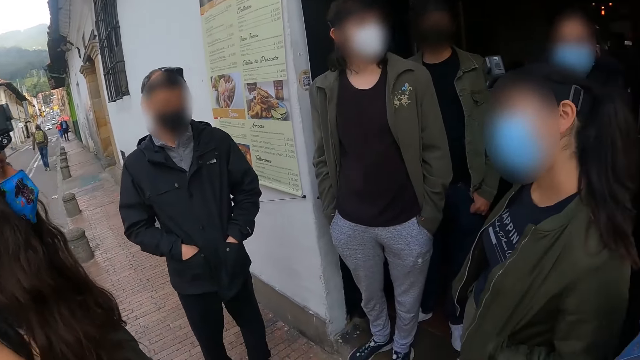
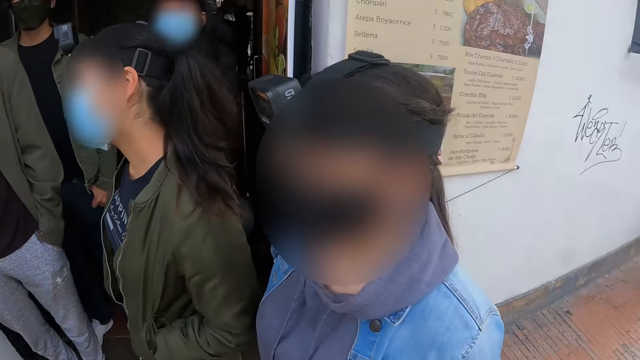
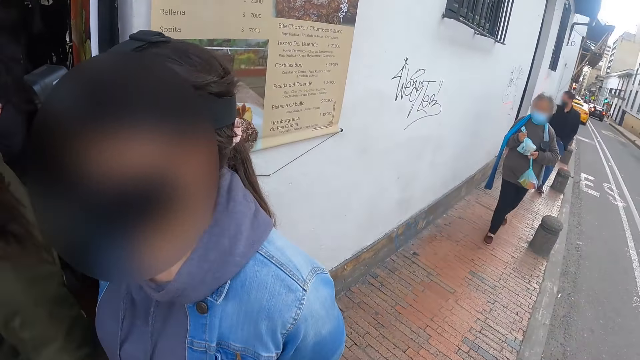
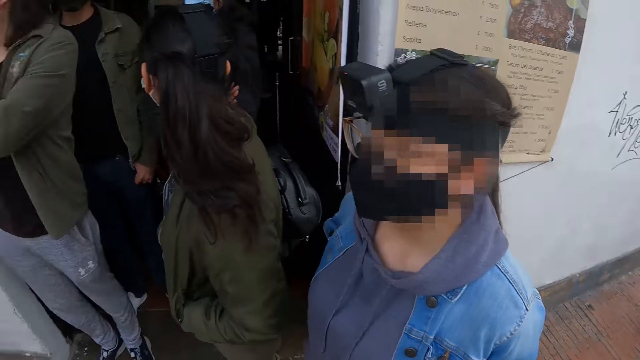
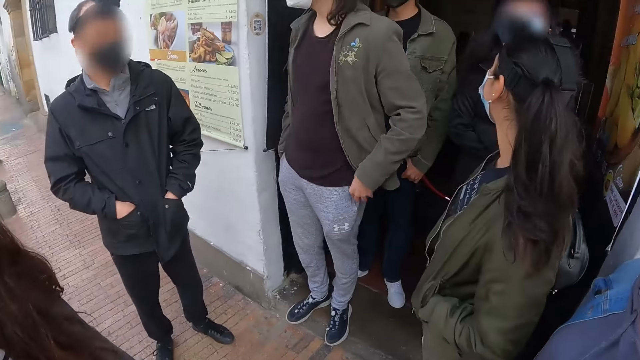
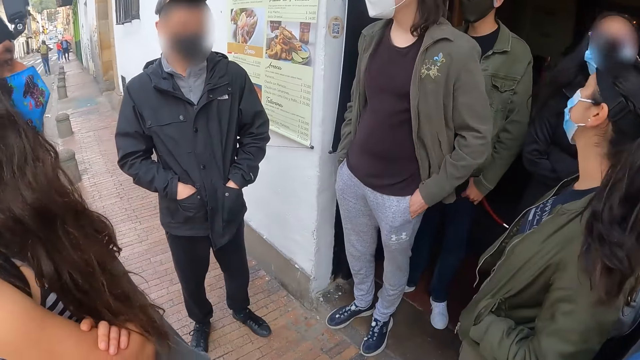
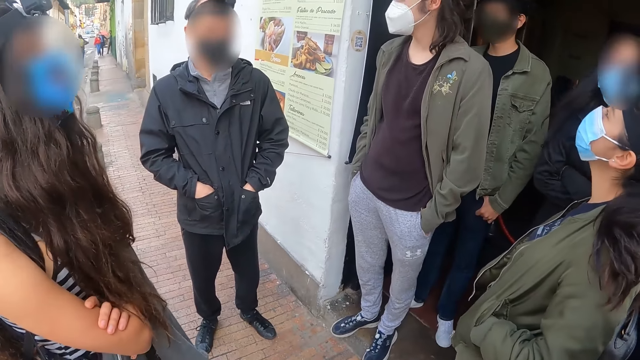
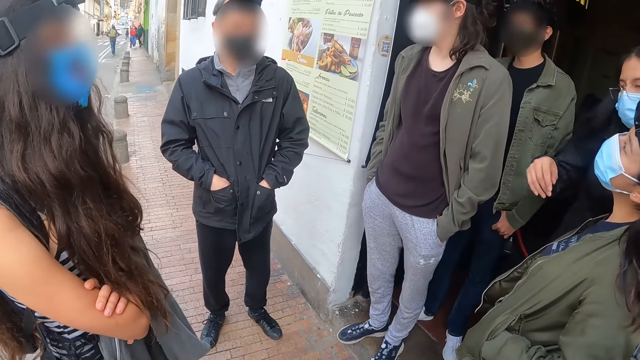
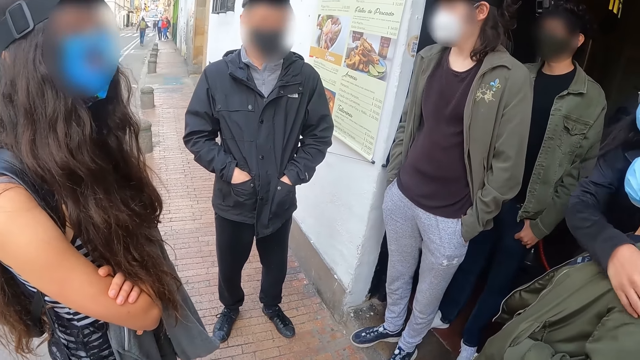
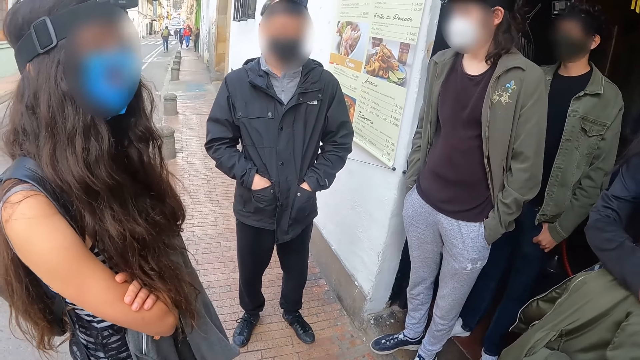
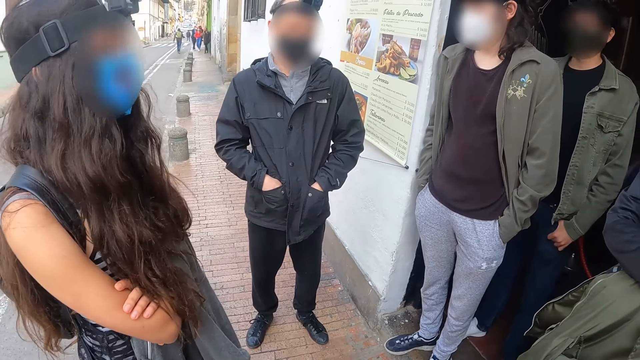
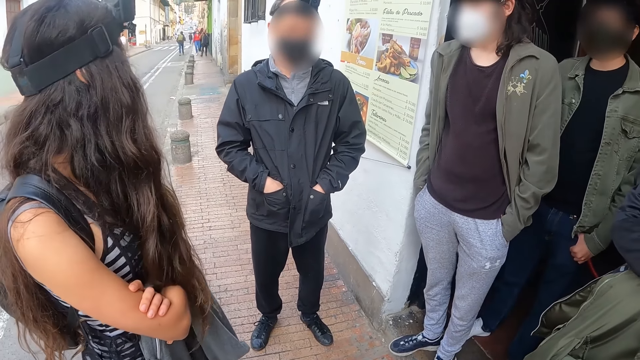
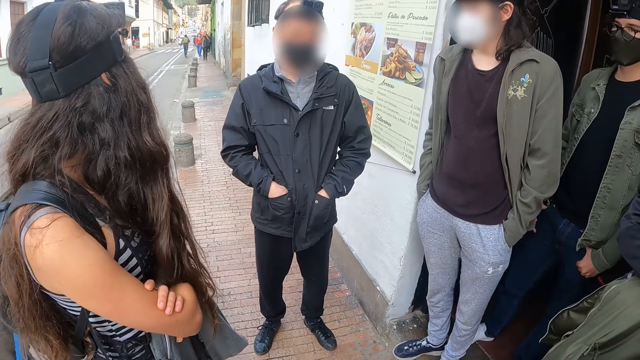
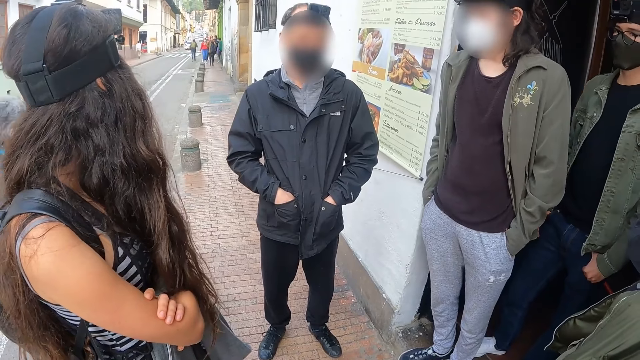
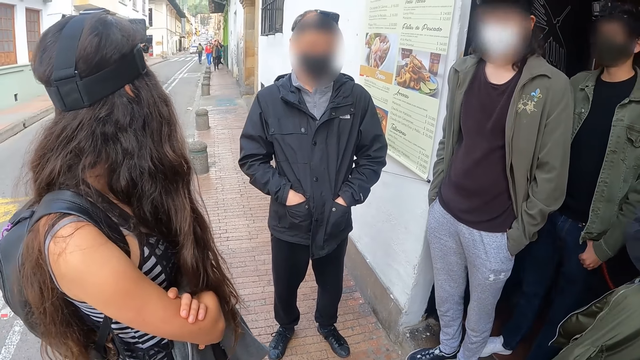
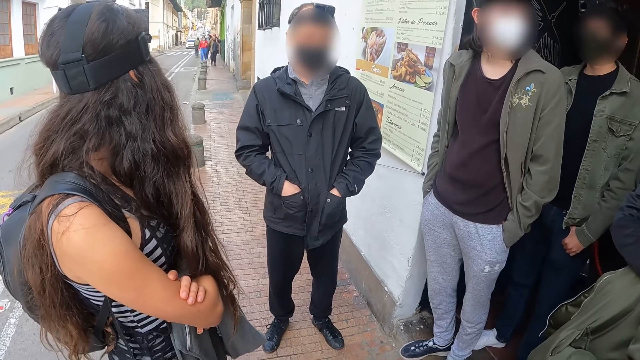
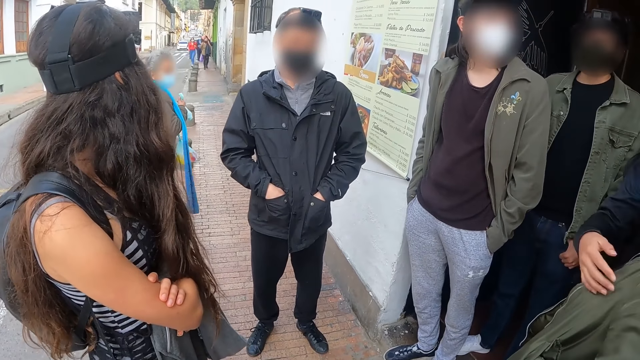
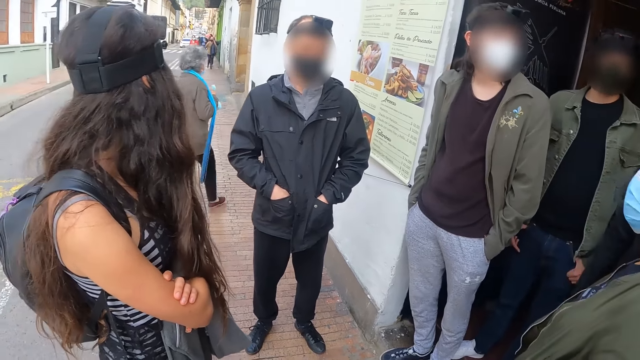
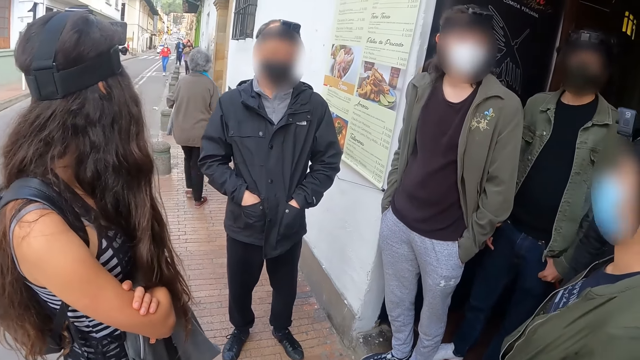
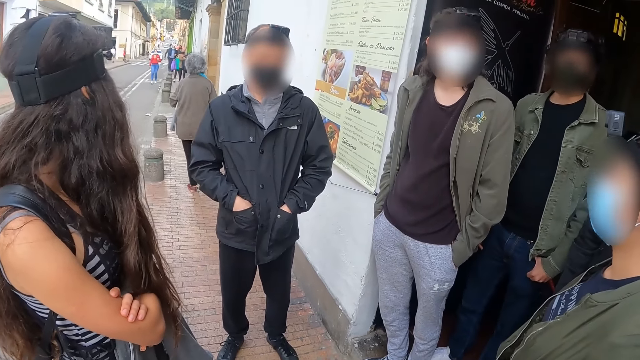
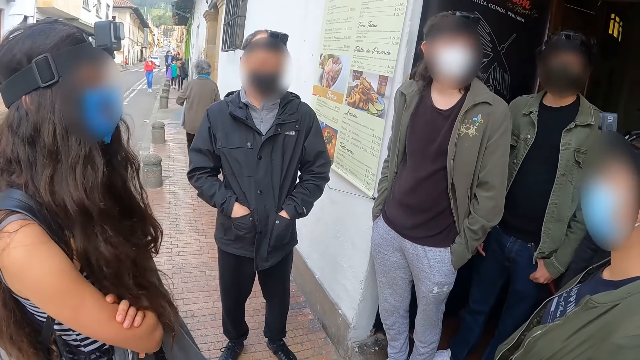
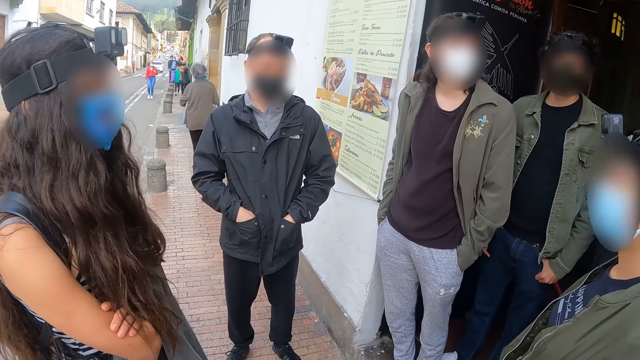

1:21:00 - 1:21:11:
The camera wearer stares at a man.

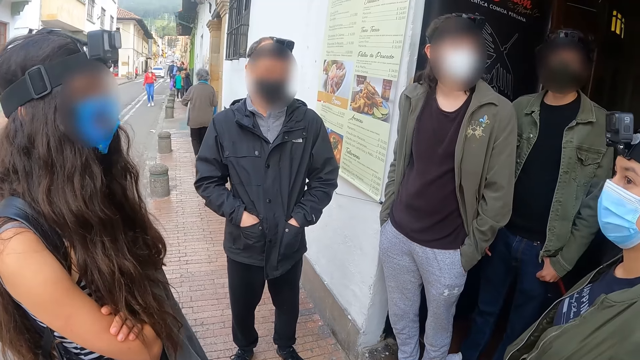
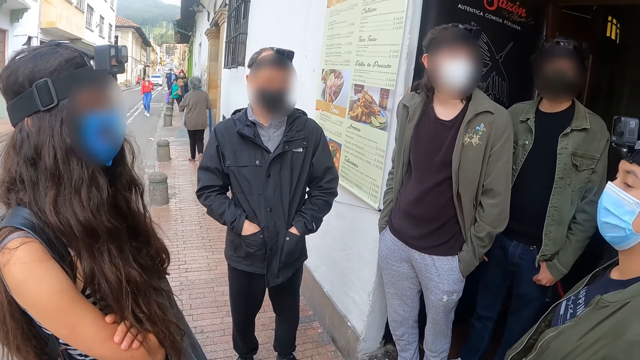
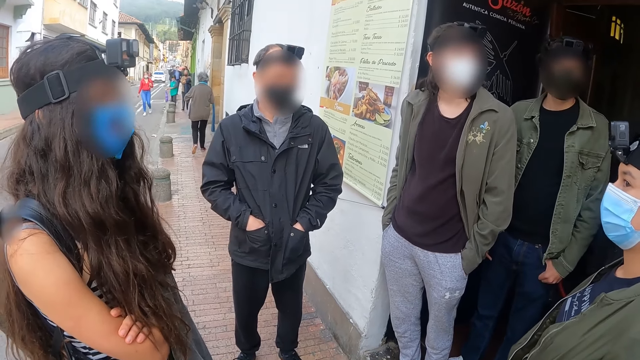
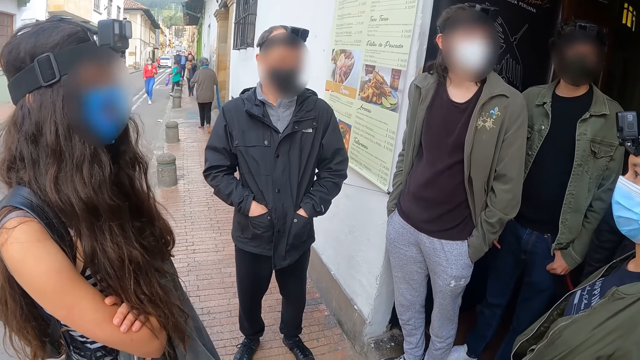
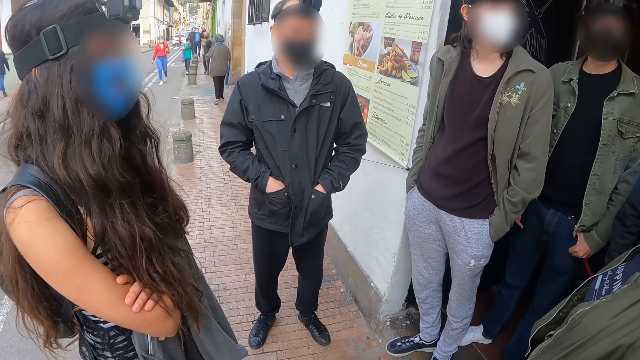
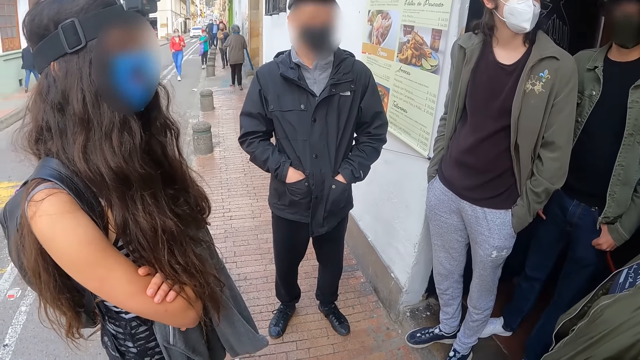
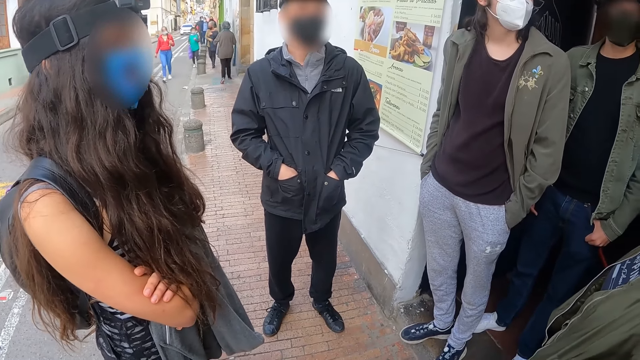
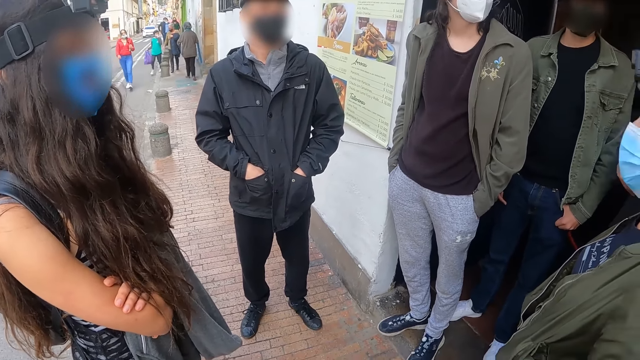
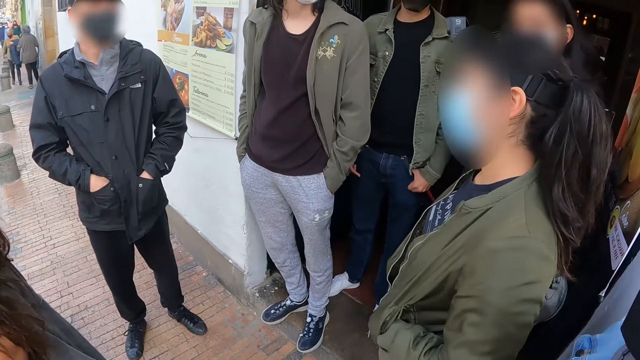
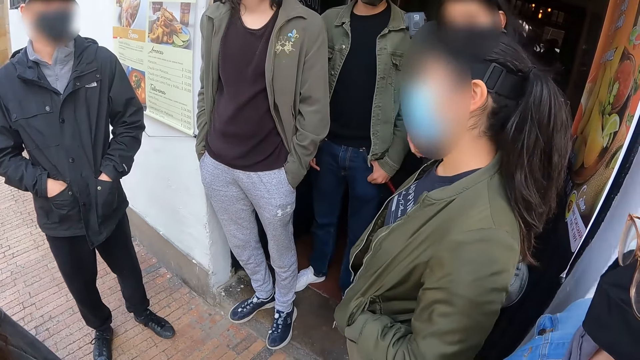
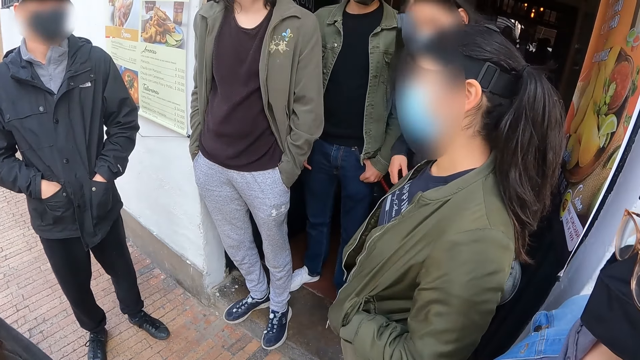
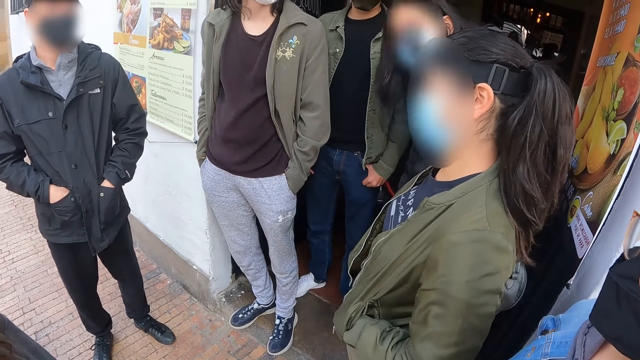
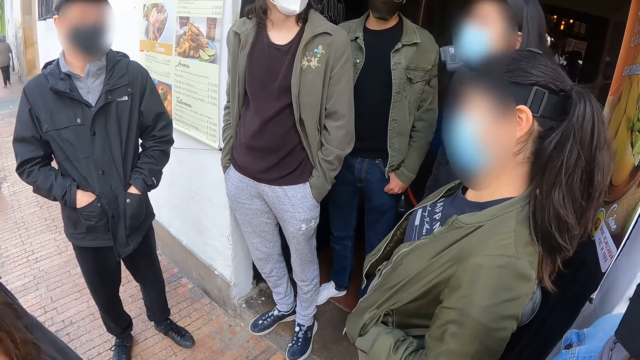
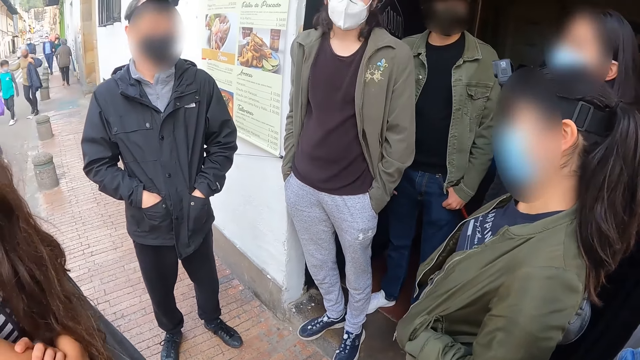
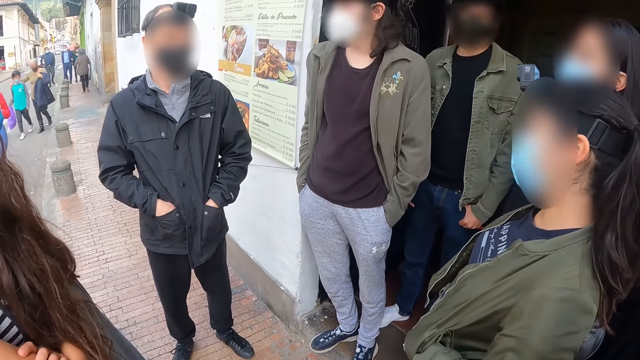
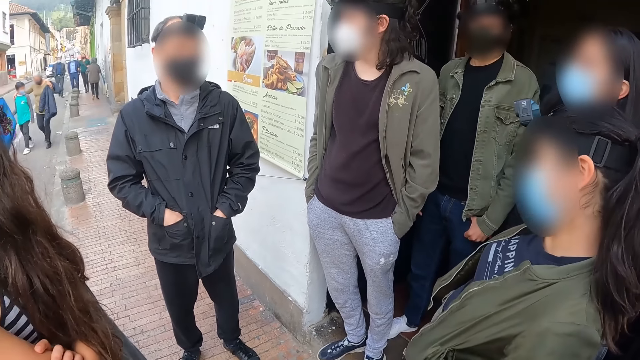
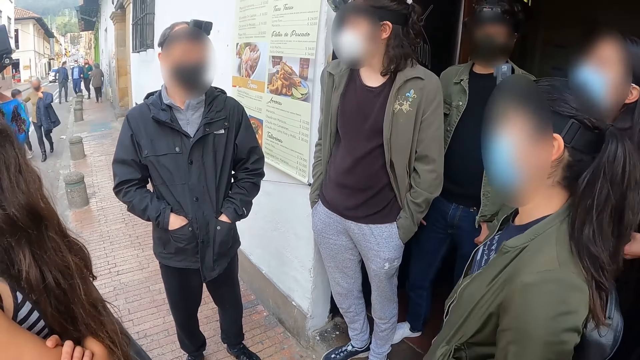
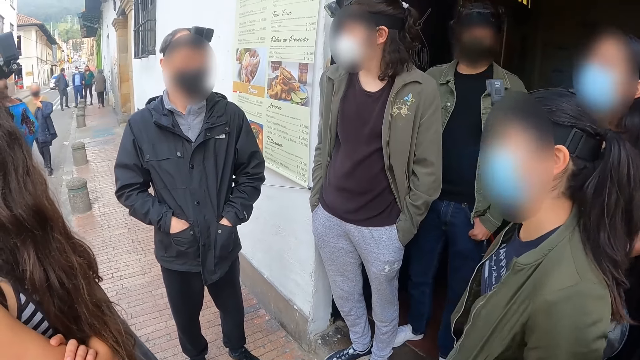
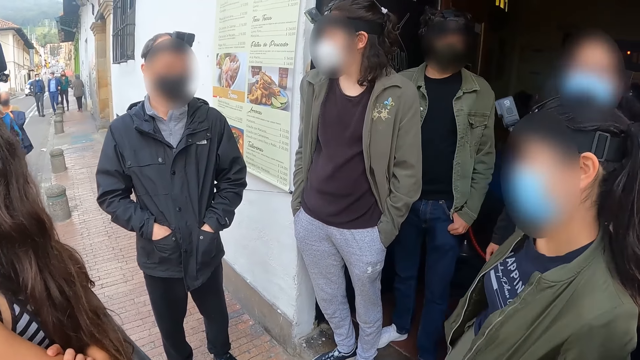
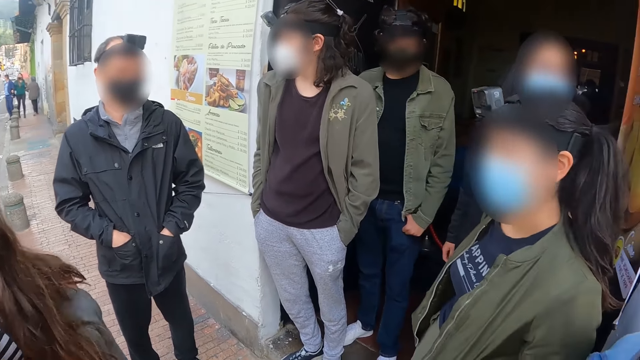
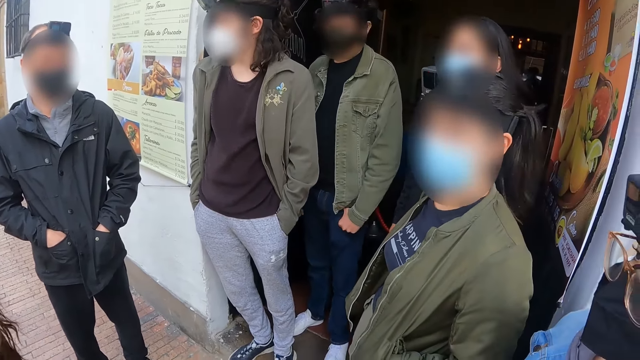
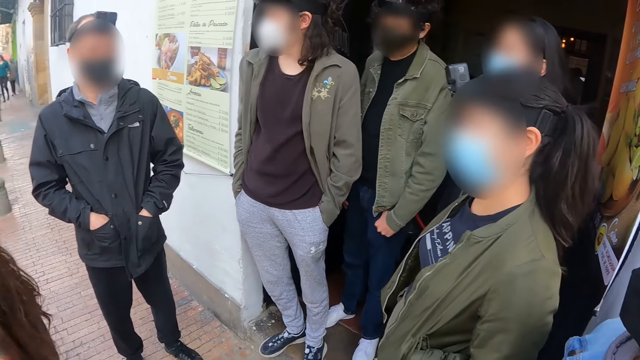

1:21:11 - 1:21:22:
The camera wearer looks around. A person communicates to another person.
